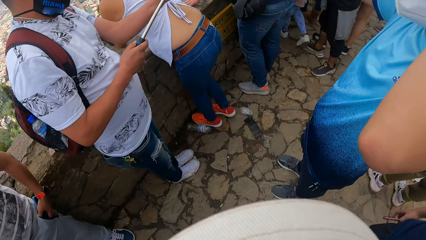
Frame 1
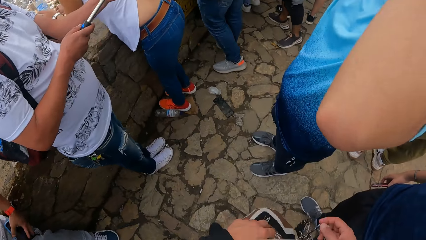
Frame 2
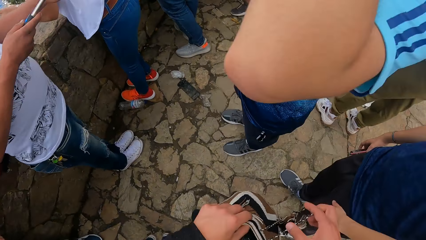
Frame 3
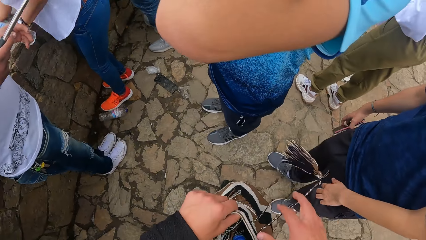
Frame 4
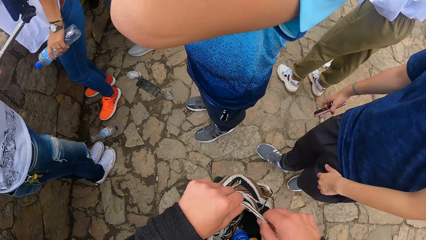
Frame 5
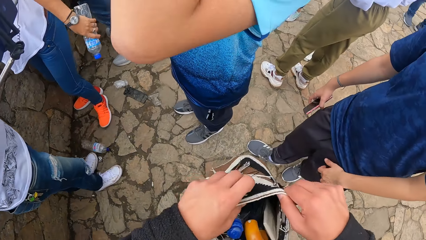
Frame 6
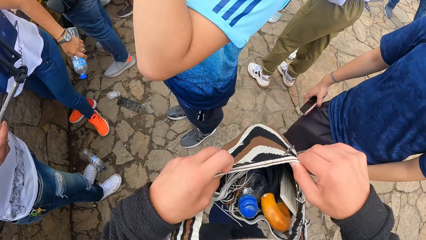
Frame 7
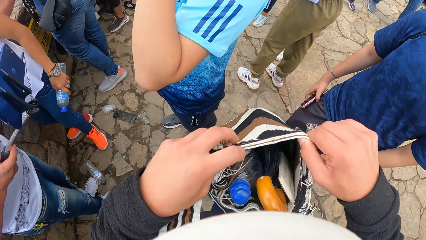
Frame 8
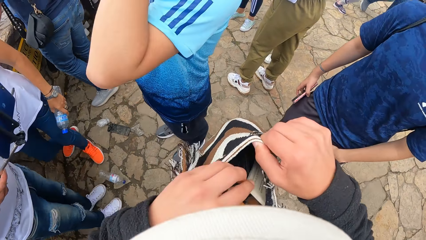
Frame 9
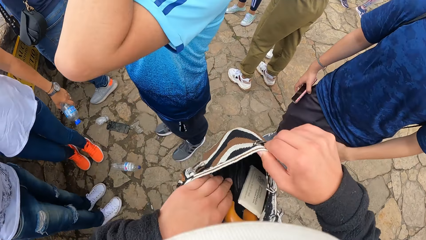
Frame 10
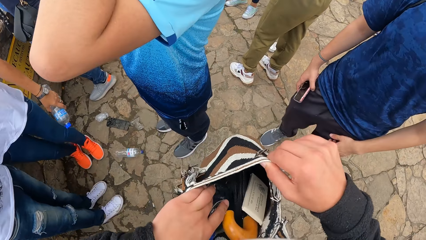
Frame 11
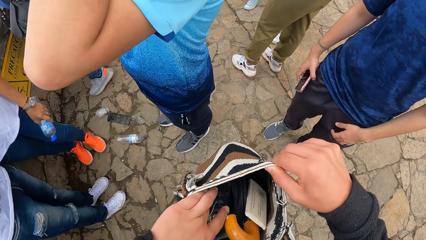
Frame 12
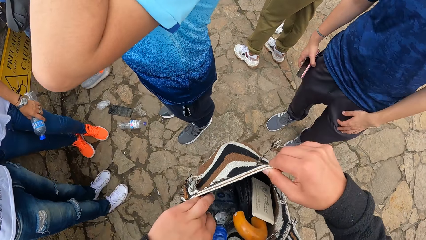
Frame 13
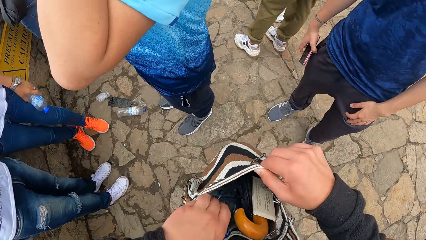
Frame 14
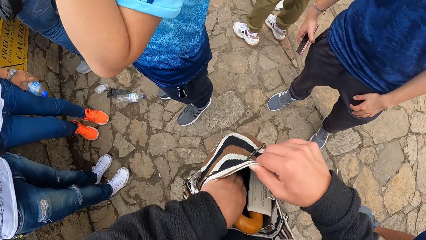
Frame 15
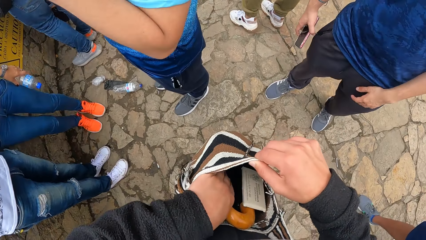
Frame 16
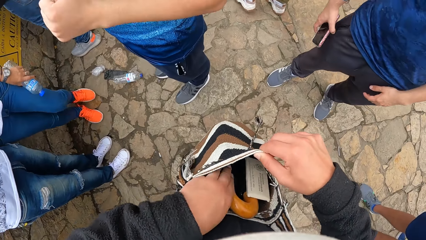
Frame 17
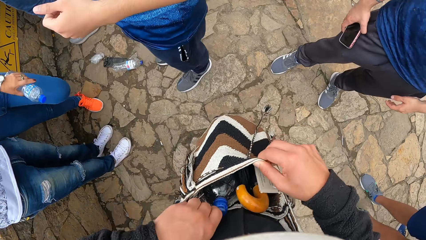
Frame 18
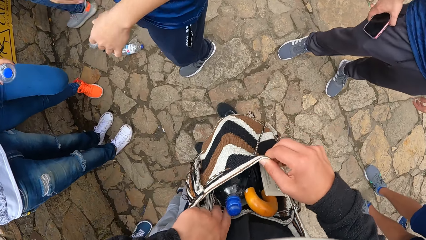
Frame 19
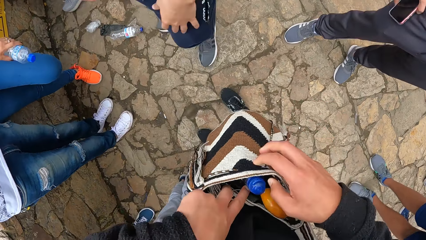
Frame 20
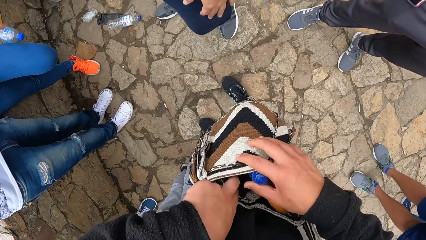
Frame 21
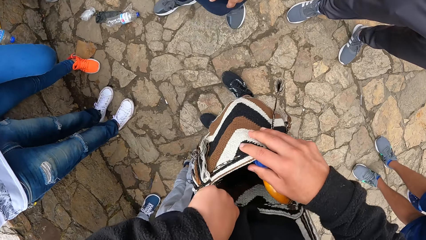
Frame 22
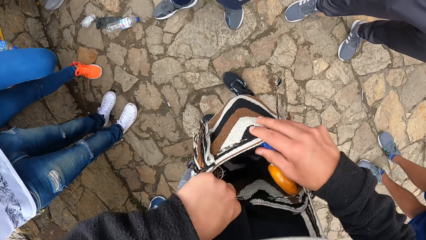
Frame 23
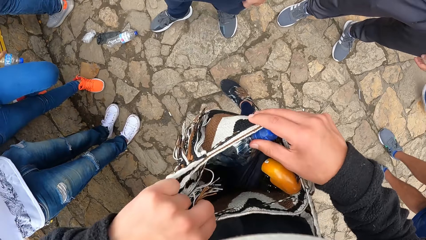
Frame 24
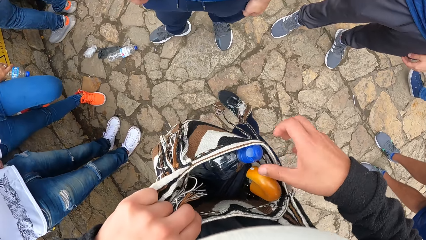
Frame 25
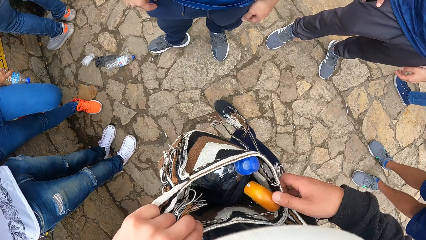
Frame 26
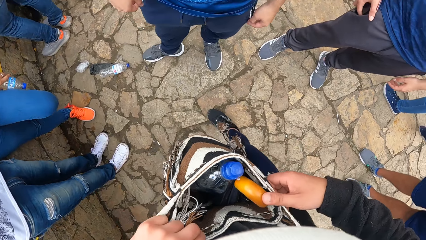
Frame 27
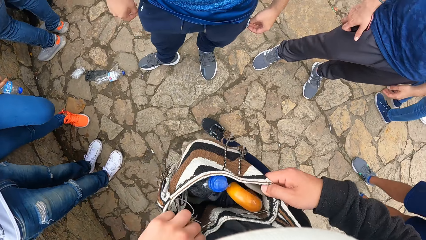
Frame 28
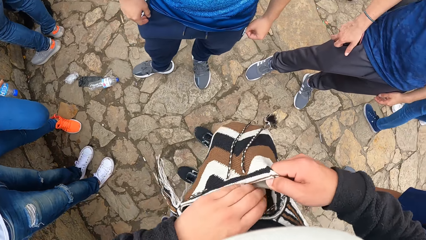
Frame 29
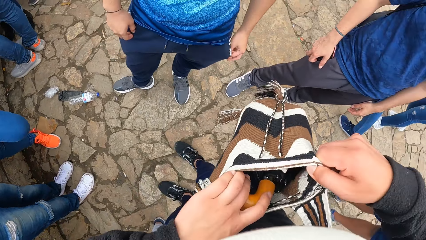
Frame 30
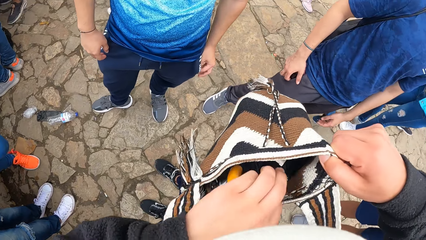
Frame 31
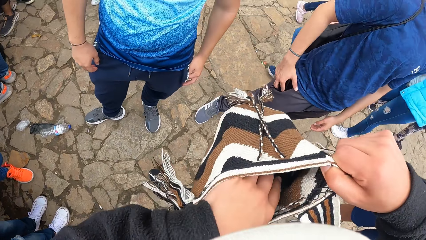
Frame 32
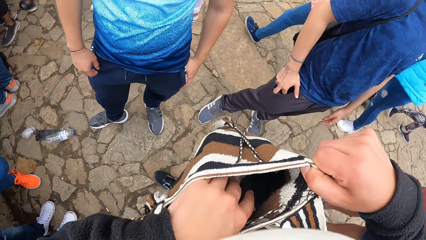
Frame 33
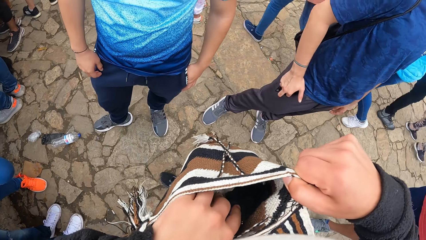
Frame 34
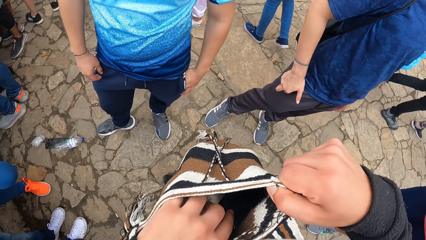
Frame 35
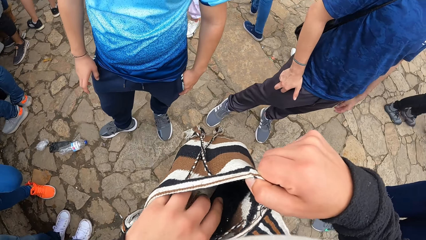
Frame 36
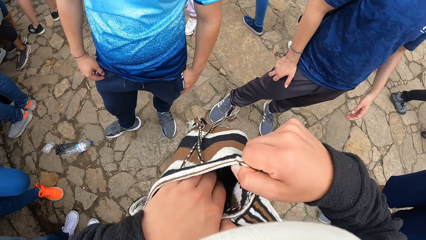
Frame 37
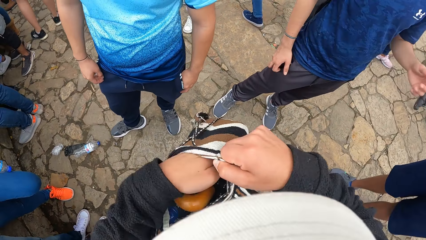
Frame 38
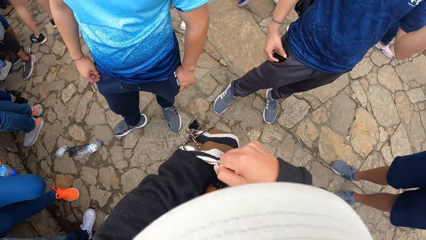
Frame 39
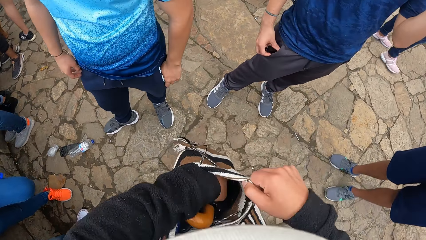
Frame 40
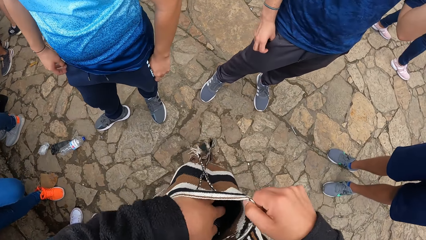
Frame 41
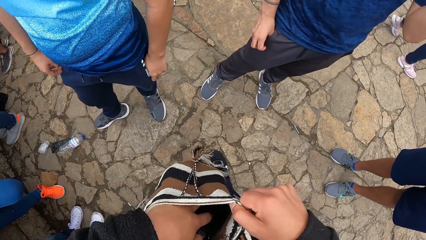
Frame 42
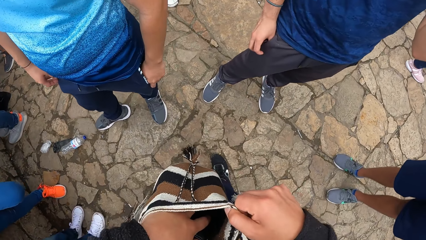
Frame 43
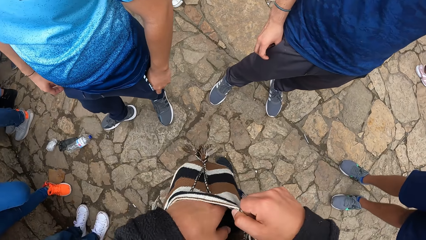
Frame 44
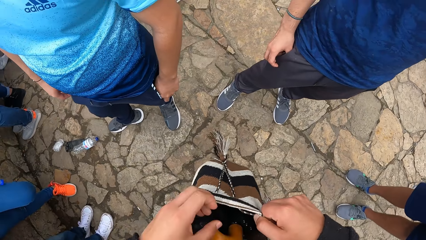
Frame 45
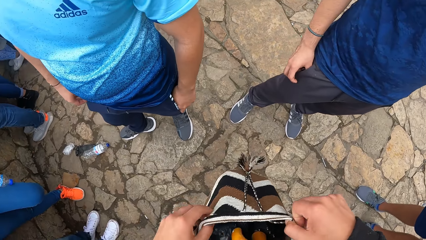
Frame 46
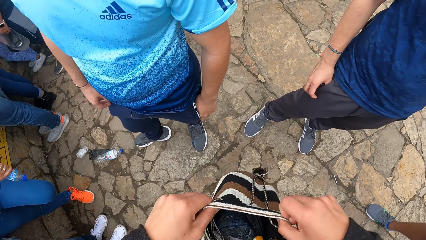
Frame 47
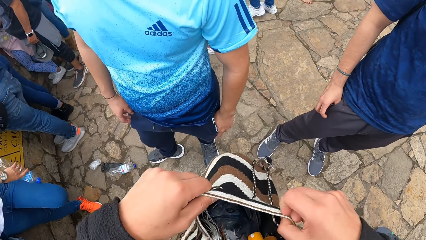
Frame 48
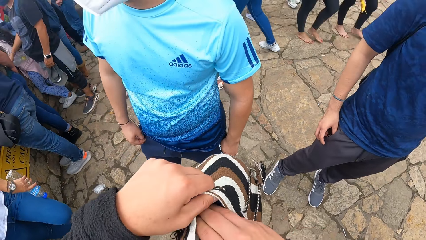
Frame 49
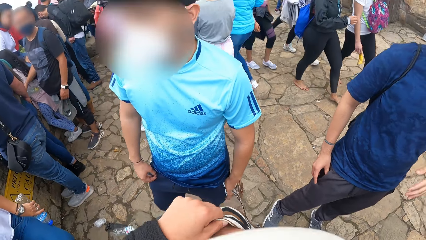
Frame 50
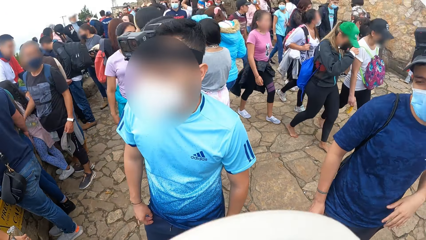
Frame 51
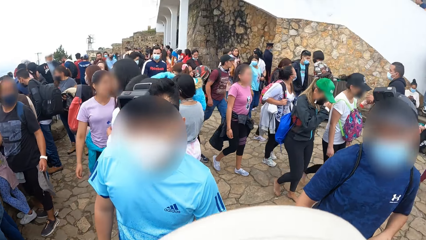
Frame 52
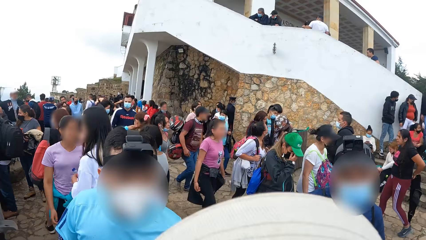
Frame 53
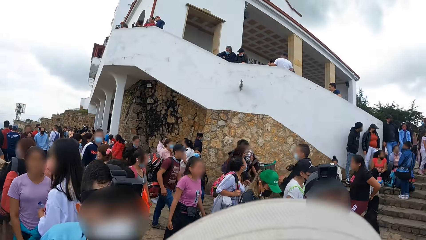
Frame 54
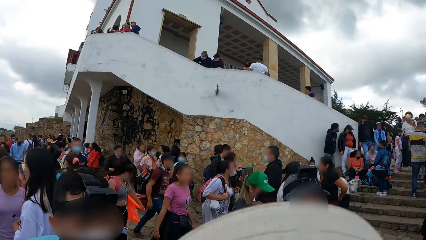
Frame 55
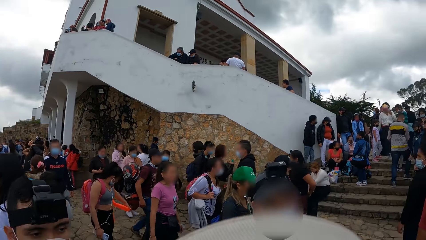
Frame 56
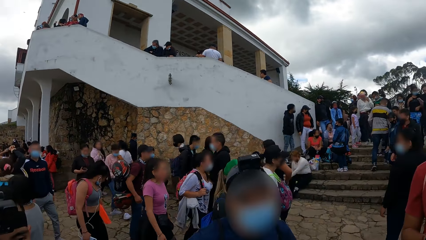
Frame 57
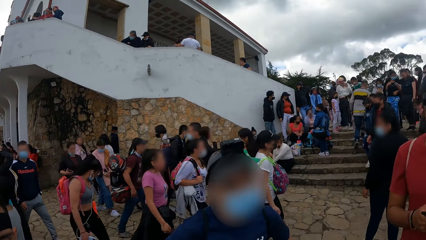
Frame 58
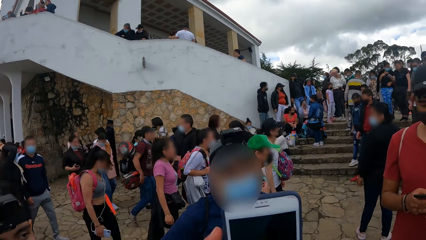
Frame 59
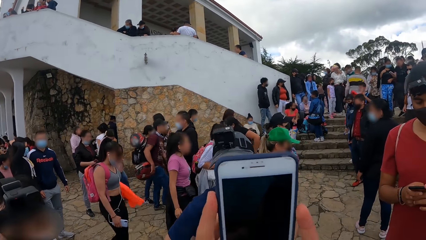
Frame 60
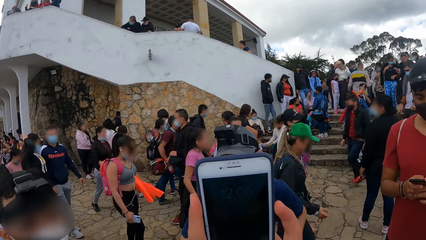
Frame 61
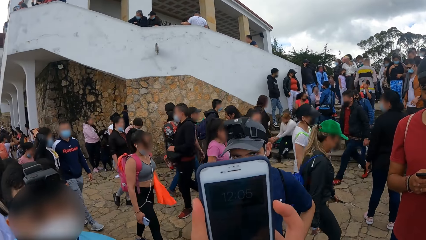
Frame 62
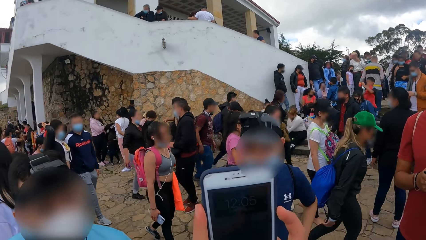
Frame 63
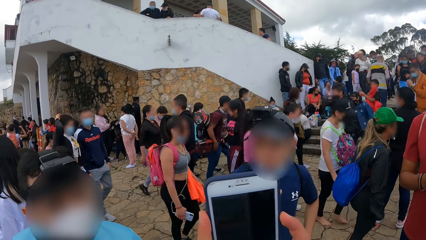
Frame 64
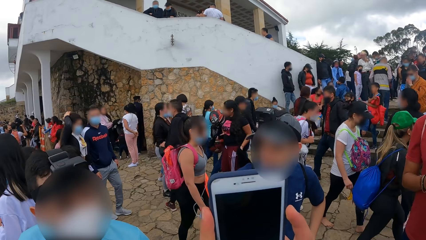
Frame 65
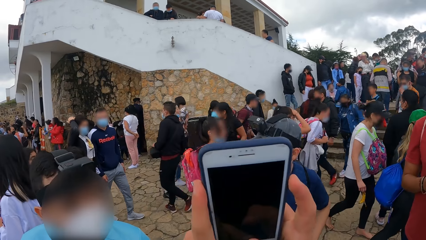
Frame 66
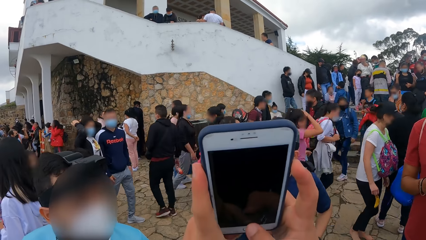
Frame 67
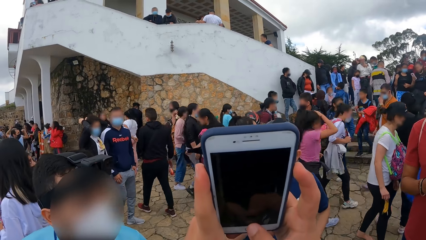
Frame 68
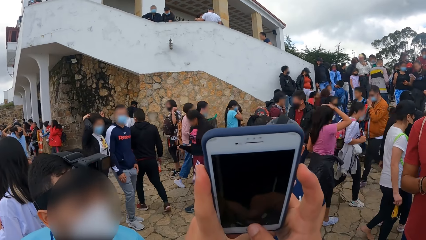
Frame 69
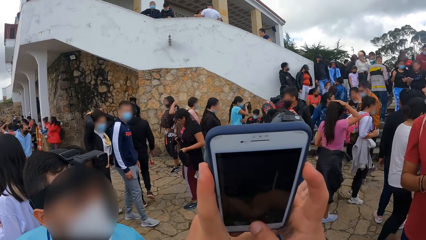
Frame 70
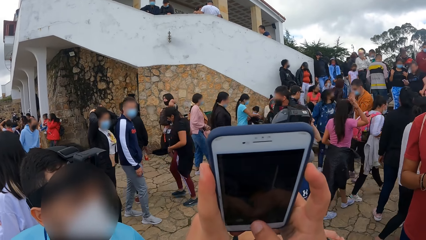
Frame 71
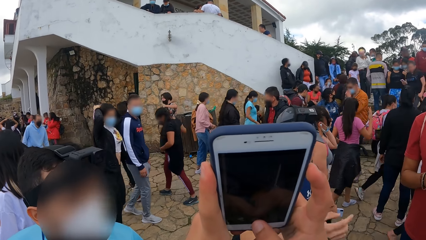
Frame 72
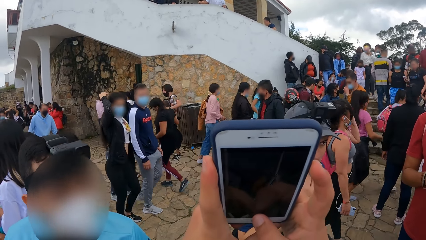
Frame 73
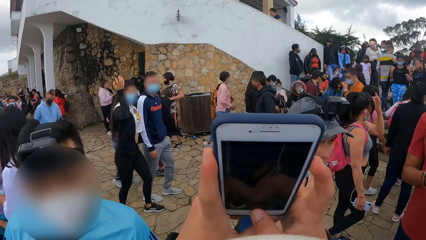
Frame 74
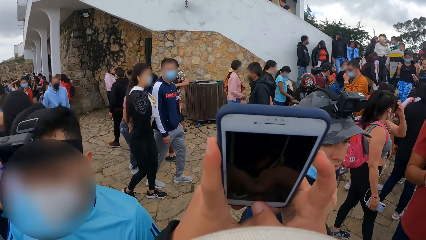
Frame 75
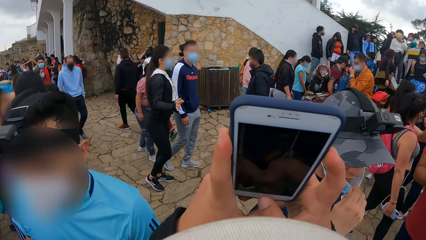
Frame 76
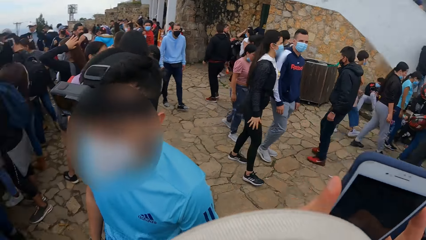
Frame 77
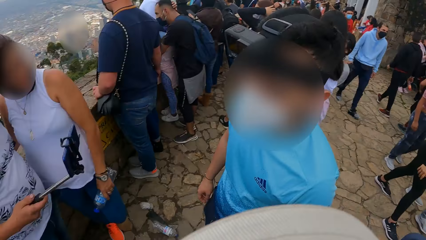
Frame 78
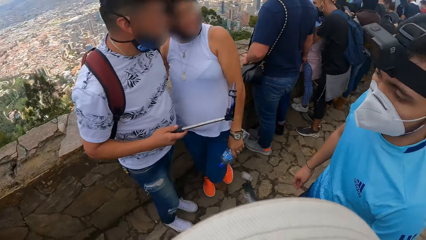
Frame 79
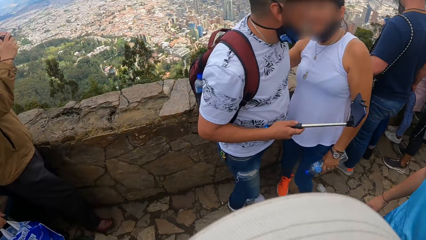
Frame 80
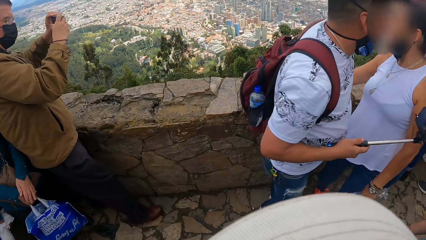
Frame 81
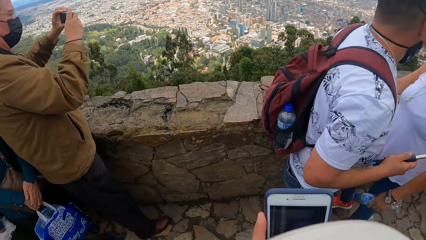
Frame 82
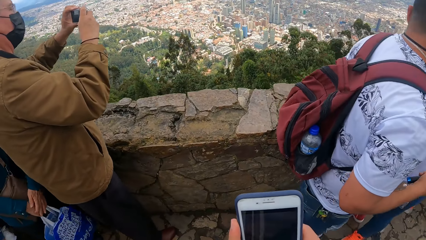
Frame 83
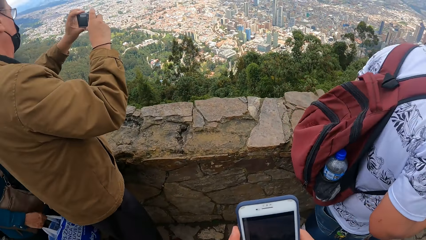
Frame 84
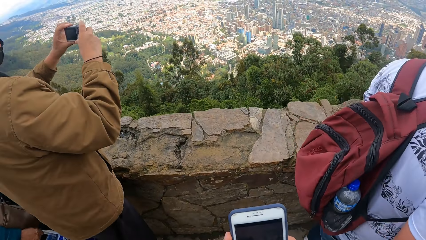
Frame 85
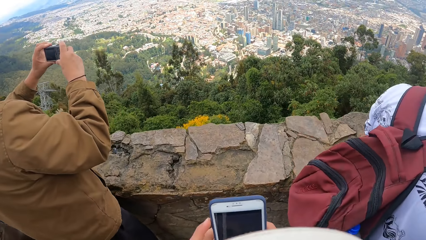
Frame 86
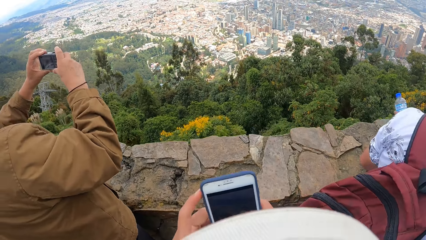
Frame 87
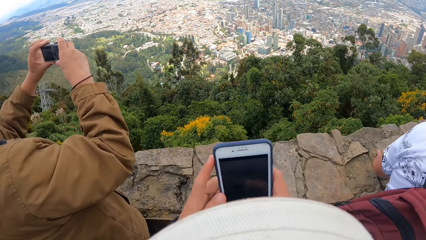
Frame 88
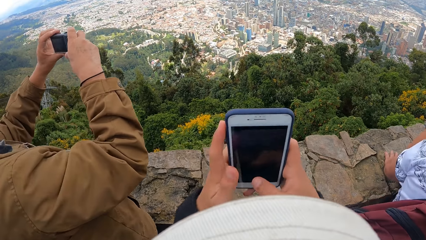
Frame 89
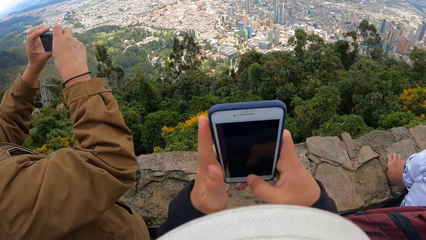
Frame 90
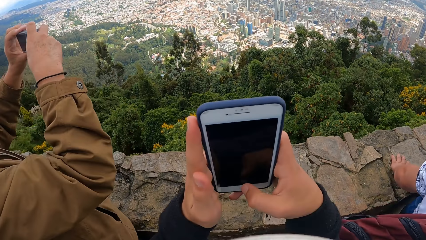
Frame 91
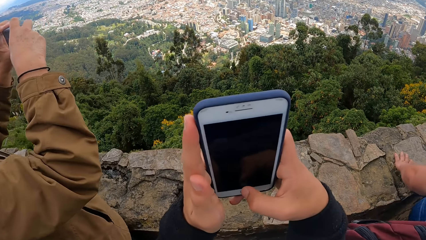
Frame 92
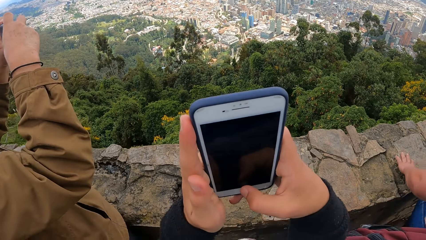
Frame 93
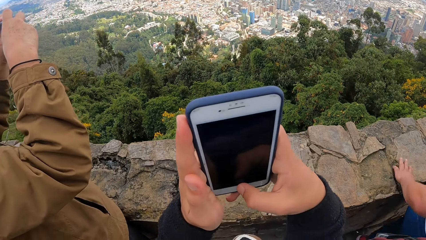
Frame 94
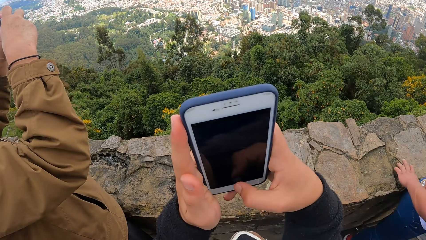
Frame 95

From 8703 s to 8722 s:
The camera wearer opens a bag with his hands. He searches the bag. He puts his left hand into the bag. He shifts a bottle in the bag with his left hand. He puts his left hand into the bag. He puts his right hand into the bag. He looks around. He raises a phone with his hands. He operates the phone. A man covers his nose with his left hand on the nose mask. The camera wearer raises the phone with his hands.
